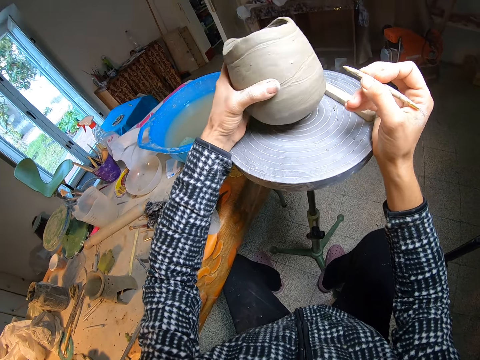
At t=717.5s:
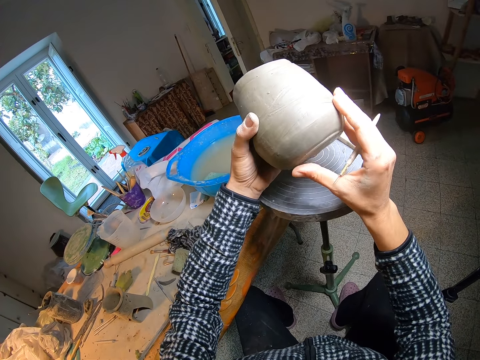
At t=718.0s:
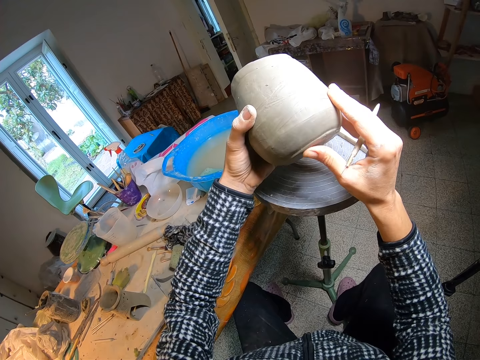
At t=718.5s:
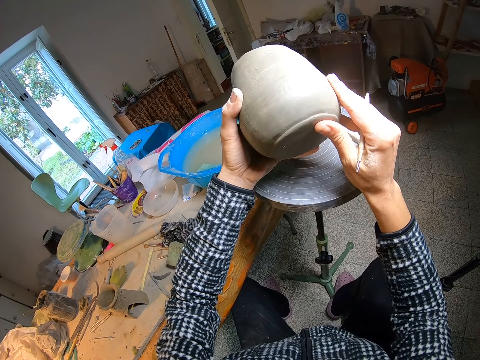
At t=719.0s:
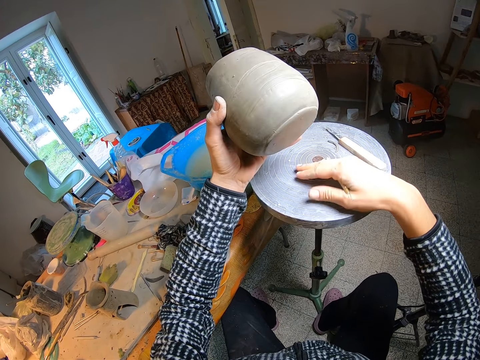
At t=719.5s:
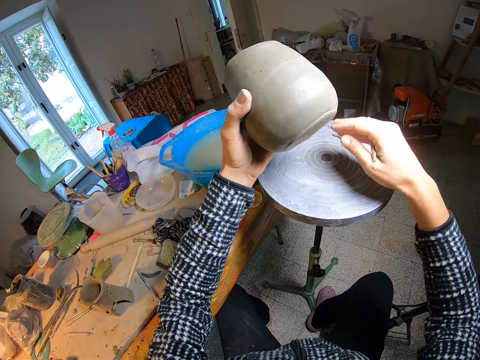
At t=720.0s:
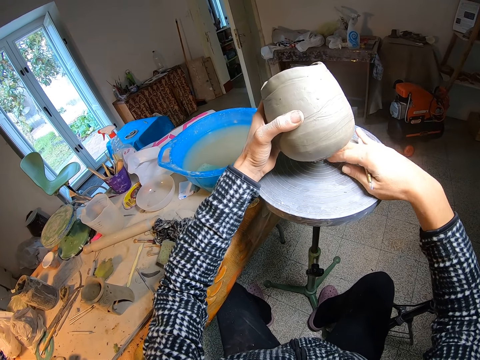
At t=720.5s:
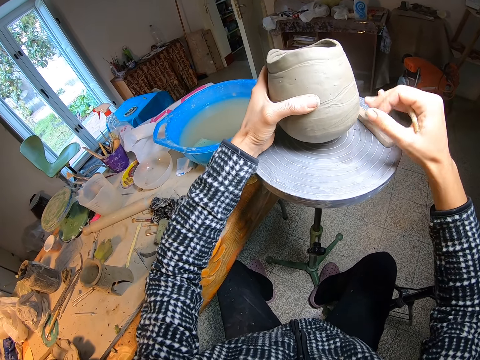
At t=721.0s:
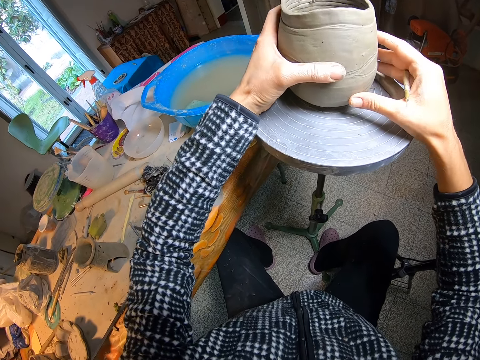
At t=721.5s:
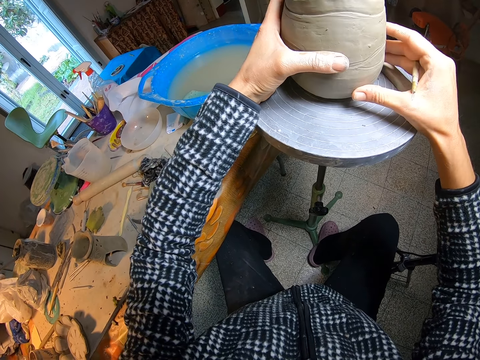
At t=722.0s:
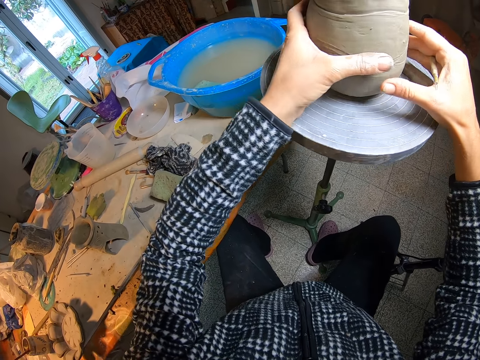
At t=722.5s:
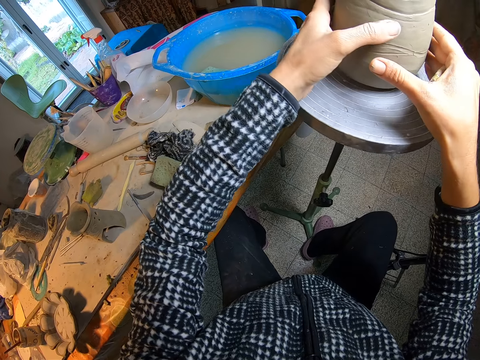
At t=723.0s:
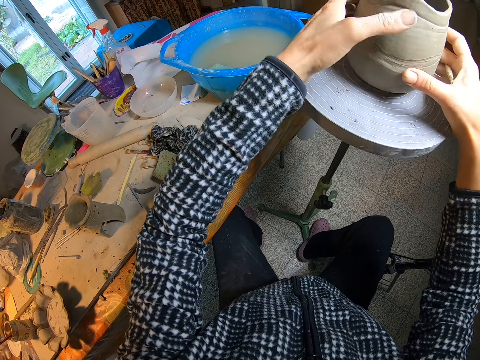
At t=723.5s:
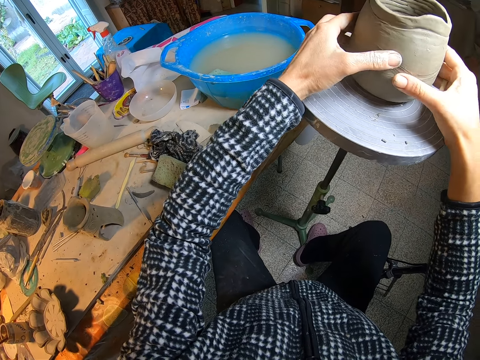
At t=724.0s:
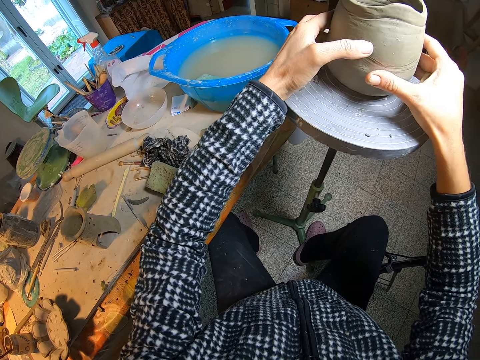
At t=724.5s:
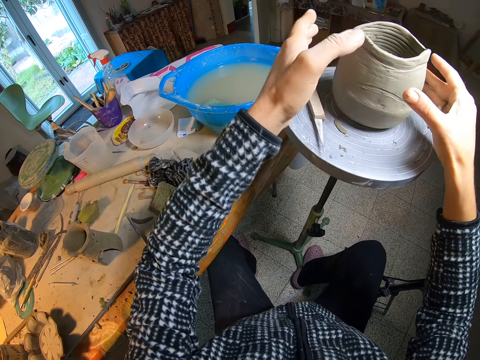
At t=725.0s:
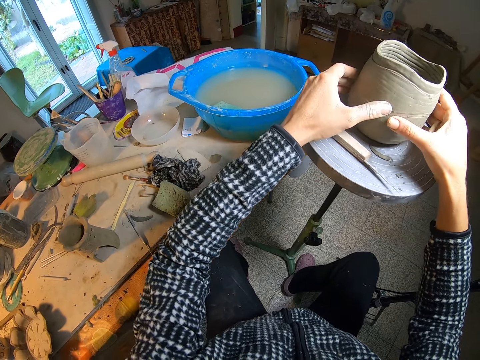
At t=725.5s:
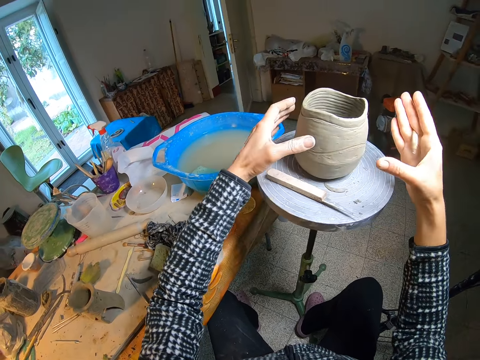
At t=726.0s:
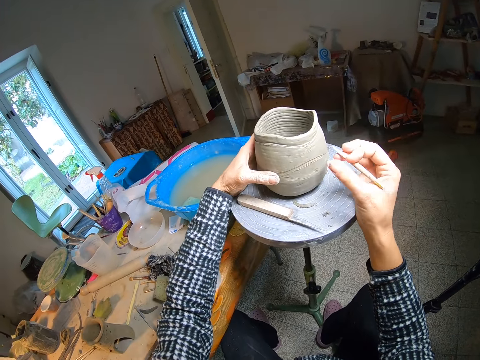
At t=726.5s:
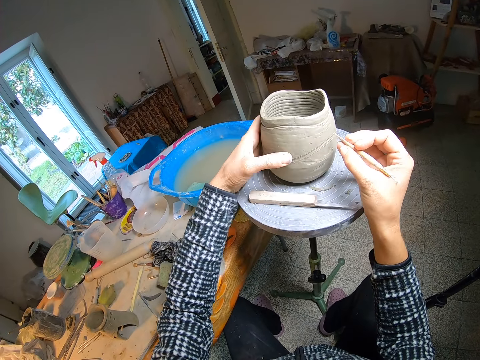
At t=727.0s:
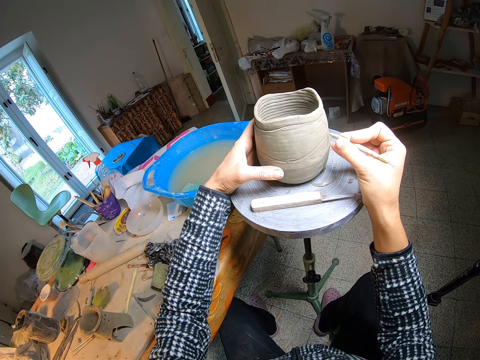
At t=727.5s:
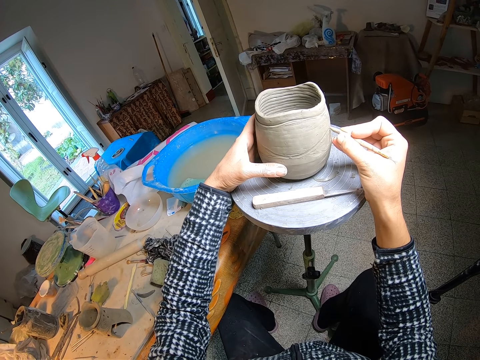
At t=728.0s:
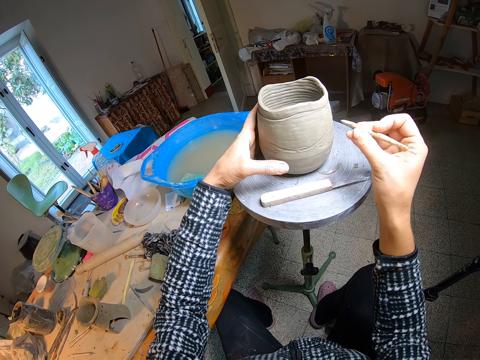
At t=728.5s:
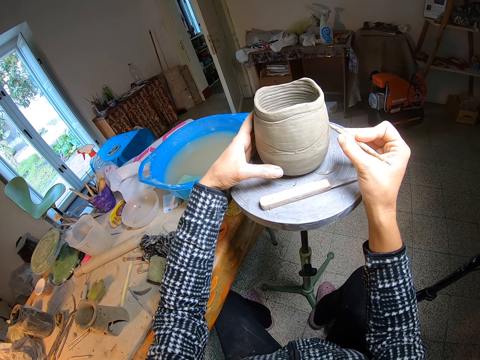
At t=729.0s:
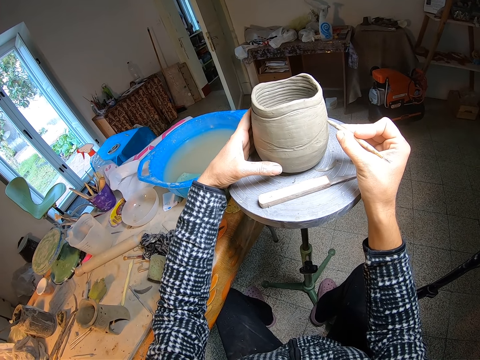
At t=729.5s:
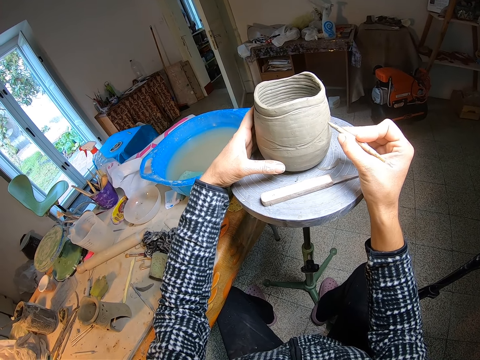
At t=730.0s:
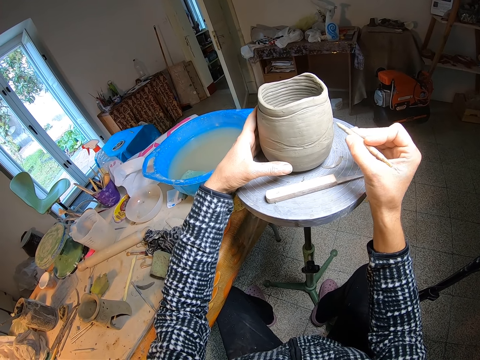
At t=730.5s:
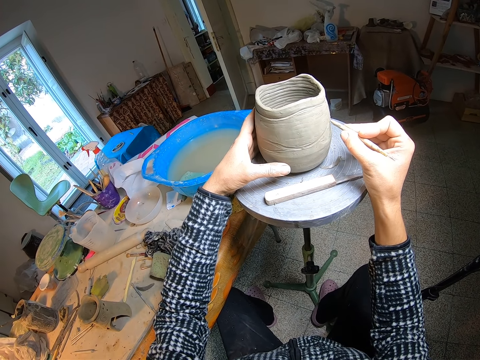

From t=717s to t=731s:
The camera wearer picks up the pot from the pottery wheel with her left hand. She rubs the bottom of the pot with her right hand. She rubs the pottery wheel with her right hand. She puts the pot on the pottery wheel with her left hand. She holds the pot with her right hand. She turns the pot with both hands. She lines the pot with the needle tool in her right hand.

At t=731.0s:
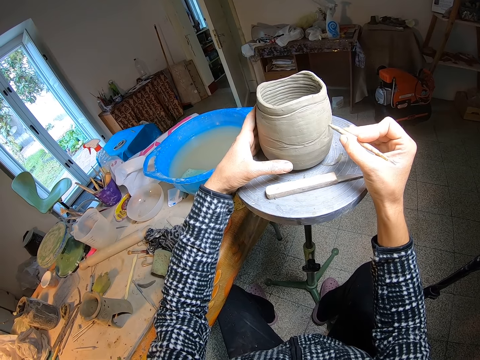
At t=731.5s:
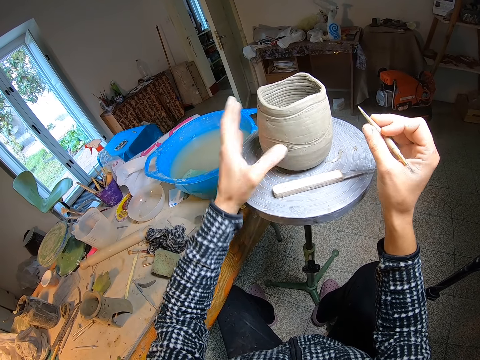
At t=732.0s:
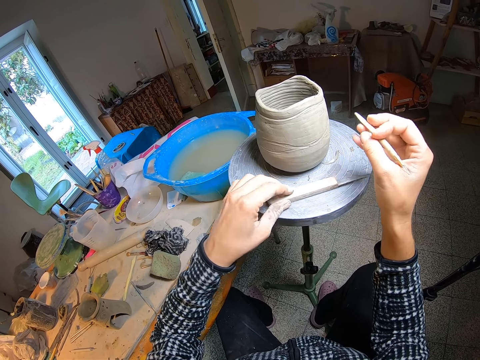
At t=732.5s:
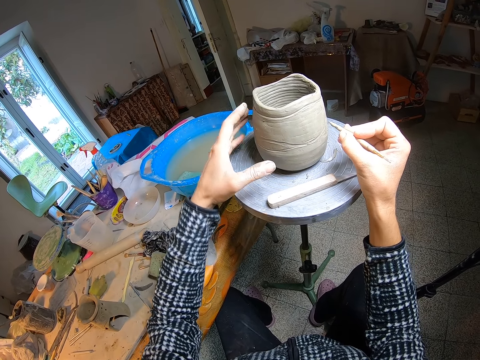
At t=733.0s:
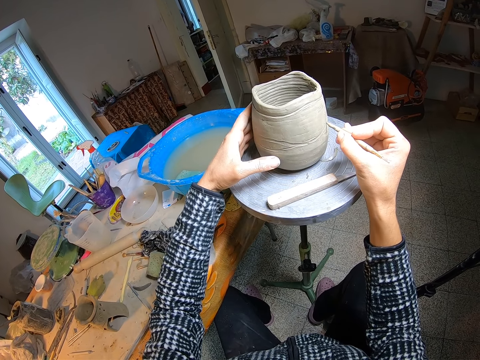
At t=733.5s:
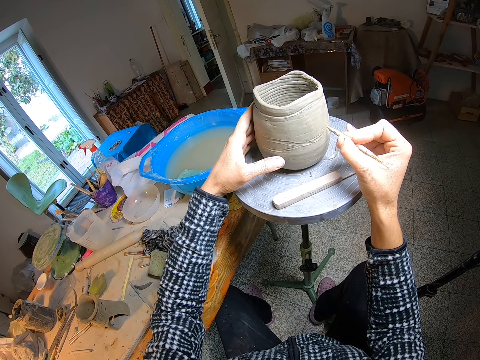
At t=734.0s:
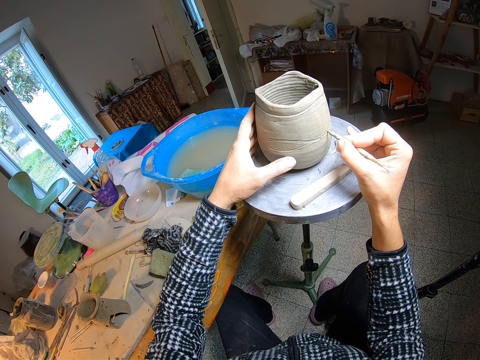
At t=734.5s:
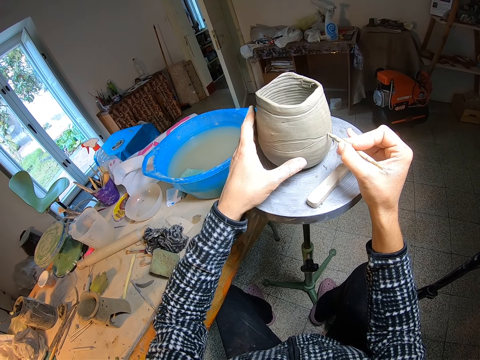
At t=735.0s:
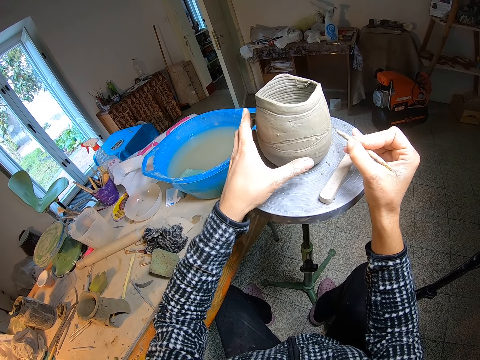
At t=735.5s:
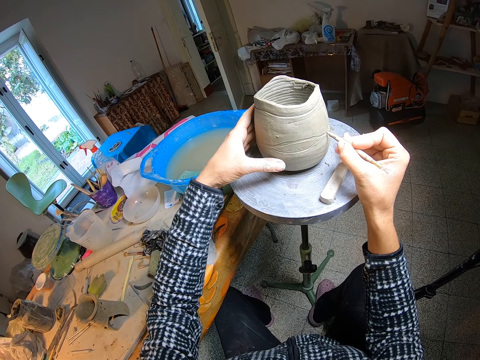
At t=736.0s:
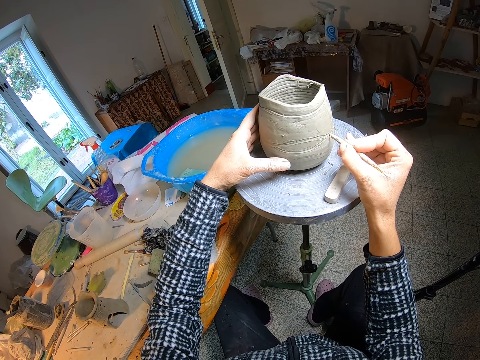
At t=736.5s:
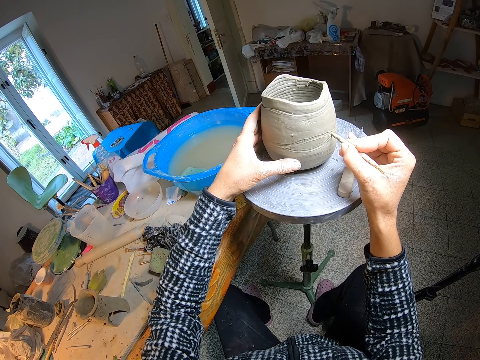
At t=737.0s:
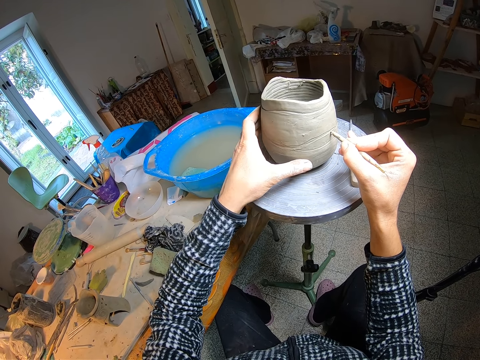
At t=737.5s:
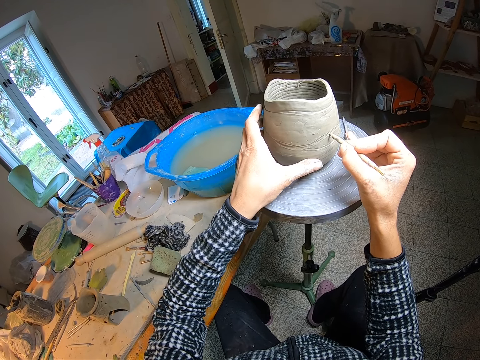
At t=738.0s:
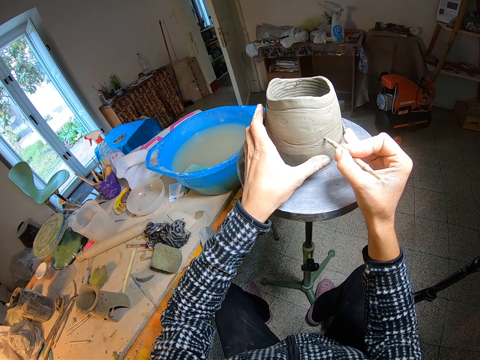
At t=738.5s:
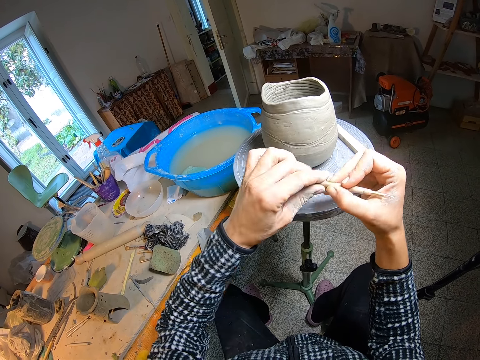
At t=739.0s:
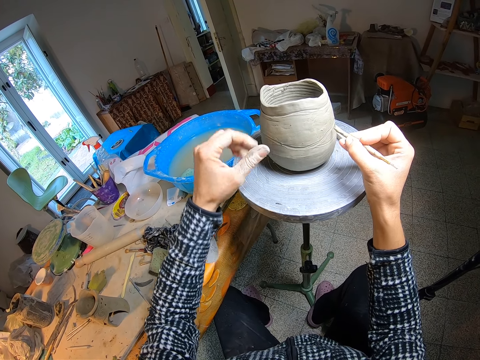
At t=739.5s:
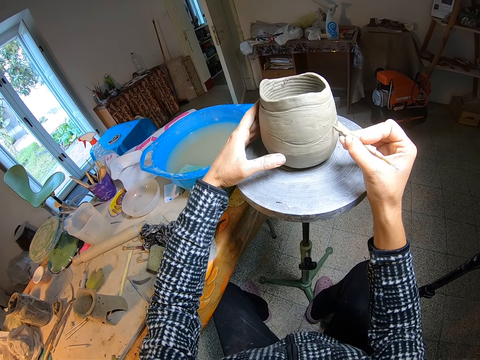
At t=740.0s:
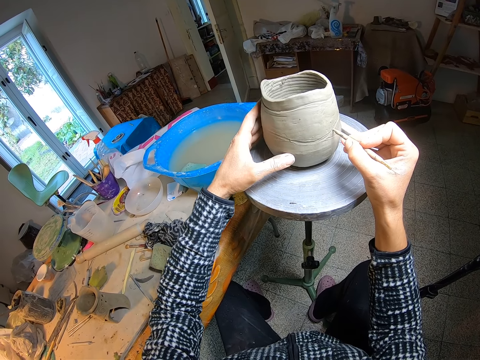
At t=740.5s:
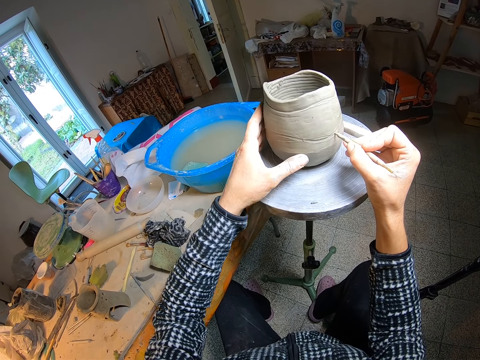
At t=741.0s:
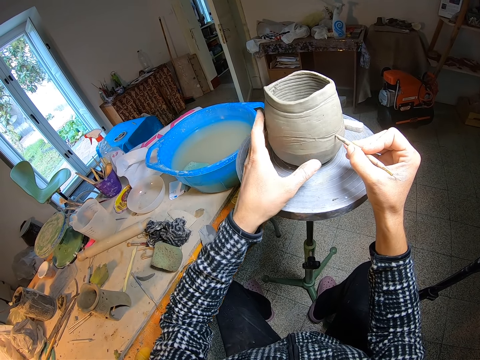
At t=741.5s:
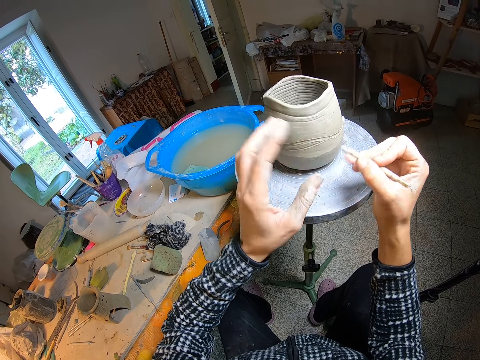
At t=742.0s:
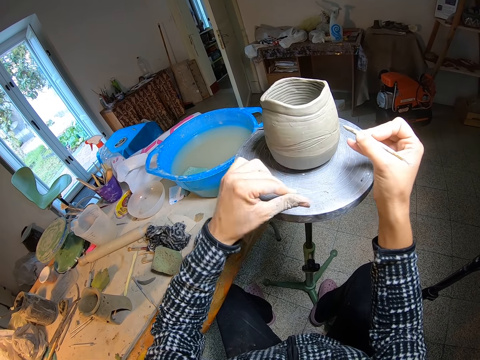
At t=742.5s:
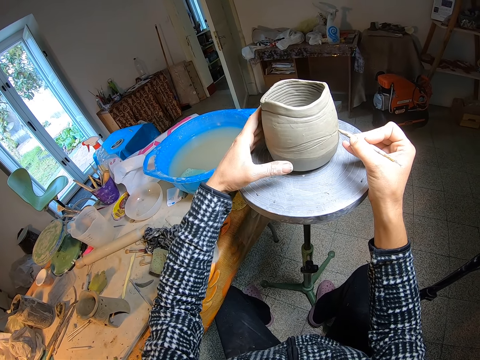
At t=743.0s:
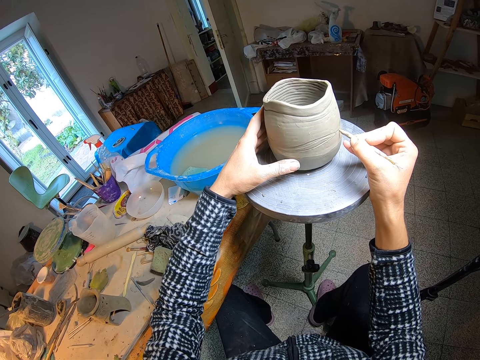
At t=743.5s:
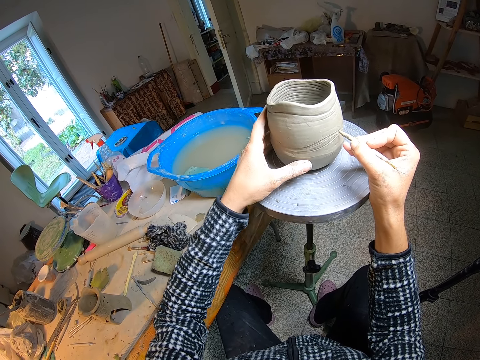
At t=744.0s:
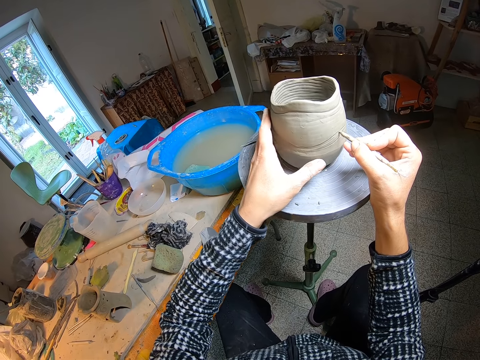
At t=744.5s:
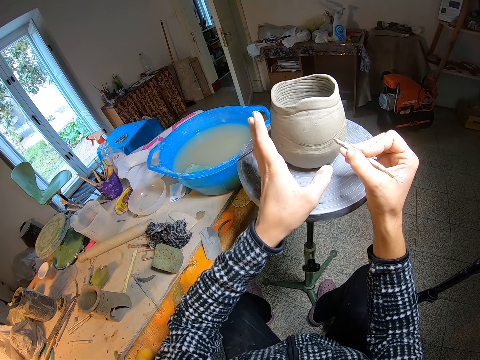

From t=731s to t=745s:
The camera wearer adjusts a fettling knife on the pottery wheel with her left hand. She holds the pot with her left hand. She lines the pot with the needle tool in her right hand. She turns the pot with her left hand. She wipes the tip of the needle tool with her left fingers. She holds the pot with her left hand. She lines the pot with the needle tool in her right hand. She turns the pot with her left hand. She wipes the tip of the needle tool with her left fingers. She holds the pot with her left hand. She lines the pot with the needle tool in her right hand. She turns the pot with her left hand.
